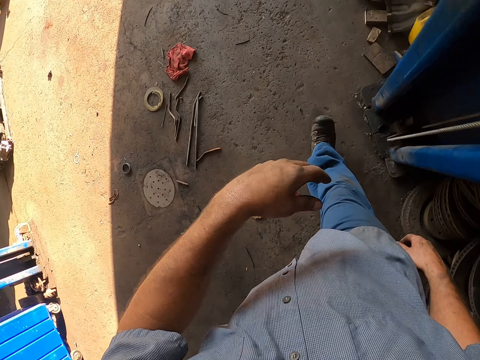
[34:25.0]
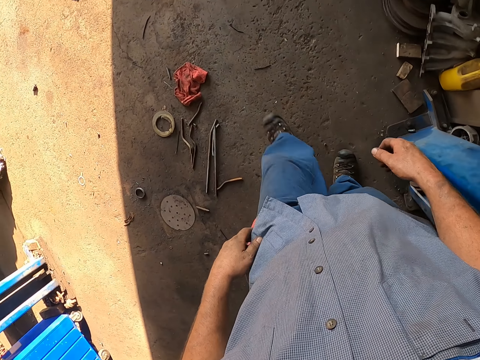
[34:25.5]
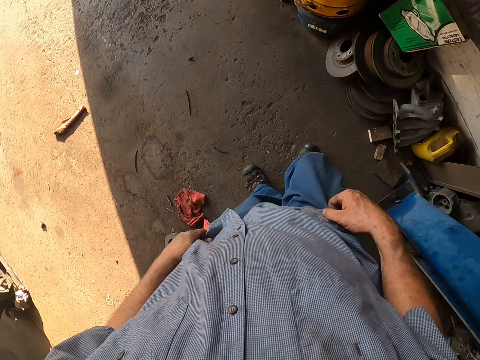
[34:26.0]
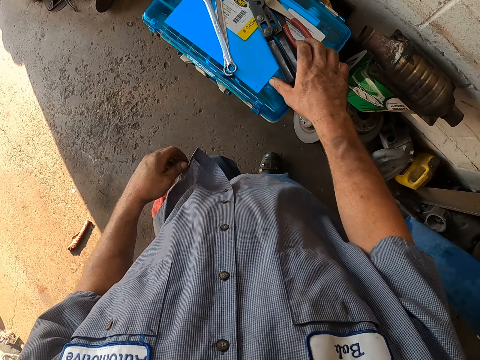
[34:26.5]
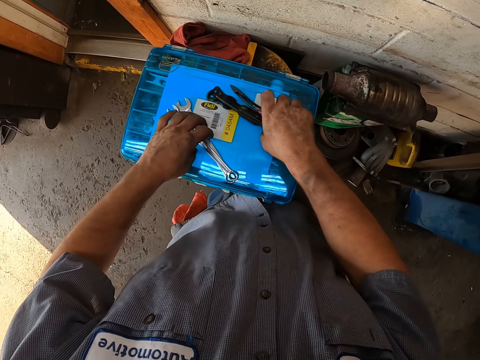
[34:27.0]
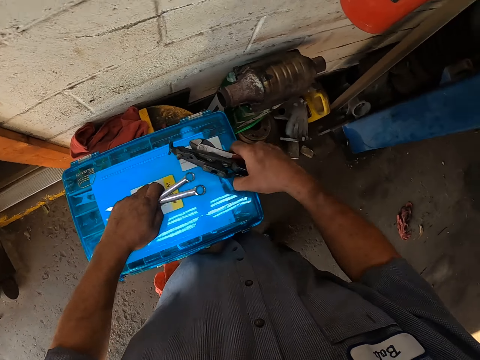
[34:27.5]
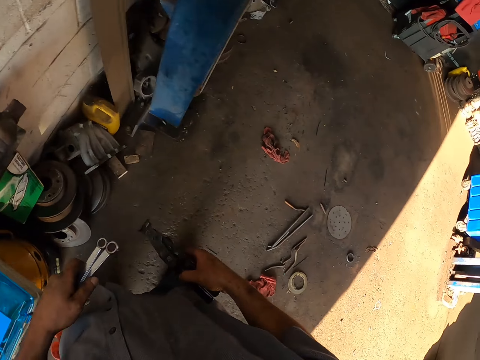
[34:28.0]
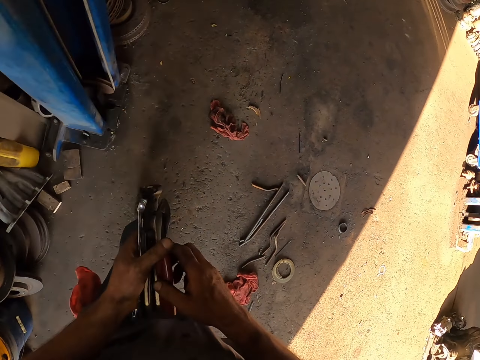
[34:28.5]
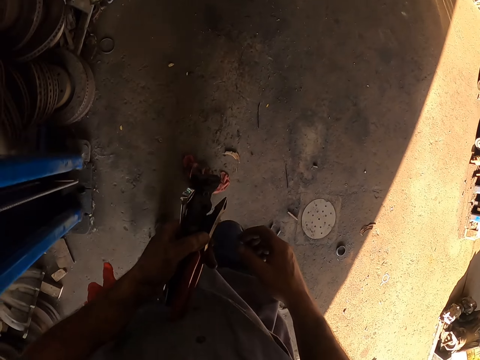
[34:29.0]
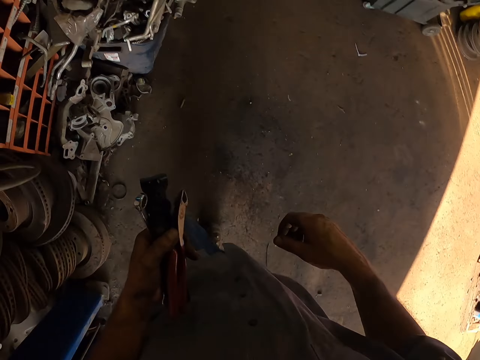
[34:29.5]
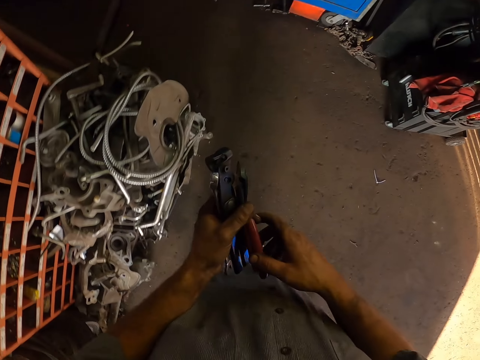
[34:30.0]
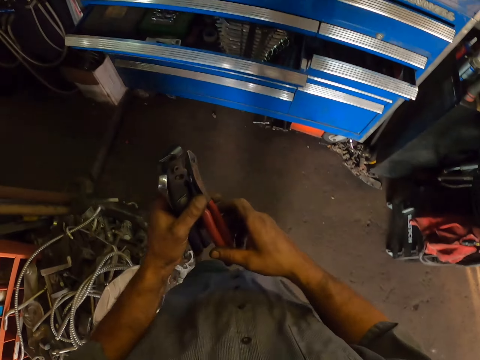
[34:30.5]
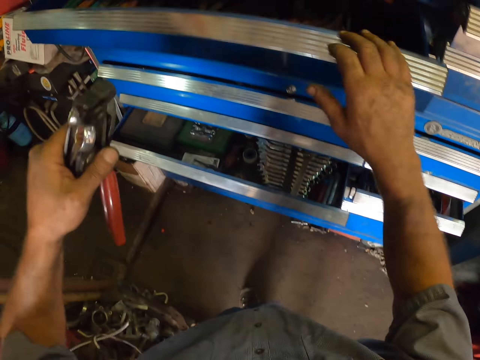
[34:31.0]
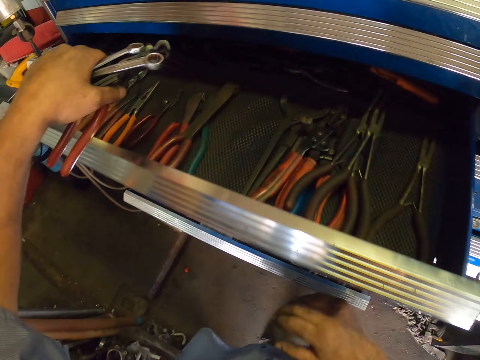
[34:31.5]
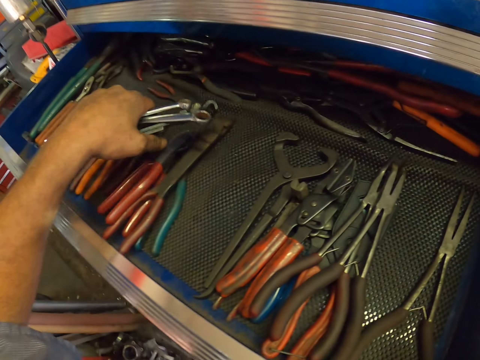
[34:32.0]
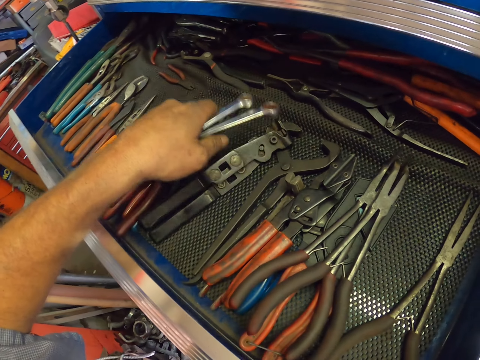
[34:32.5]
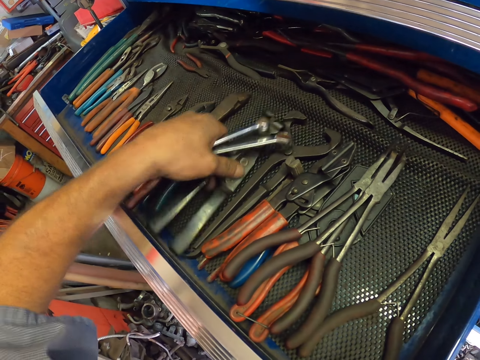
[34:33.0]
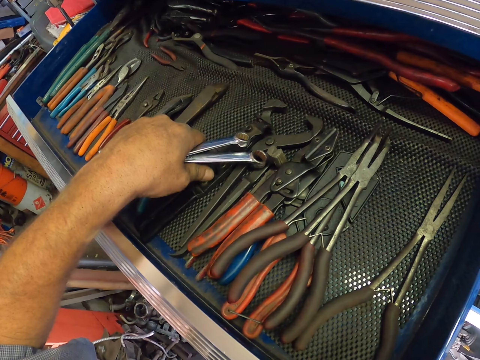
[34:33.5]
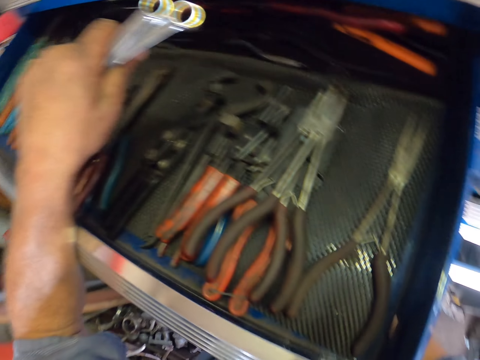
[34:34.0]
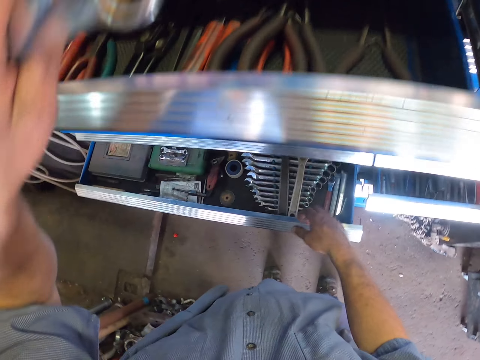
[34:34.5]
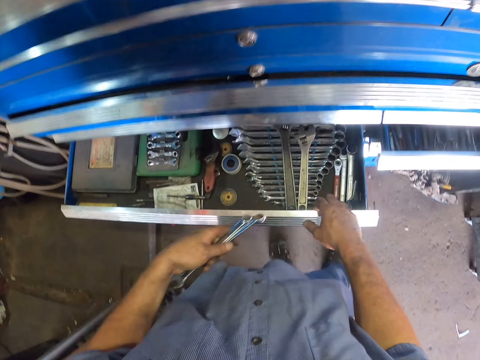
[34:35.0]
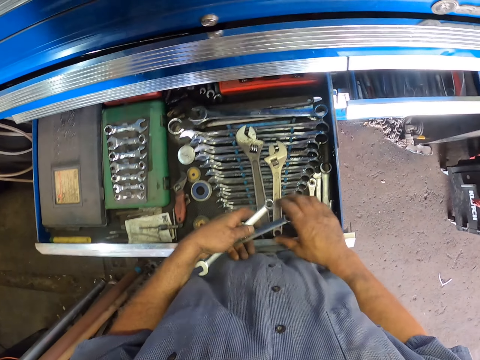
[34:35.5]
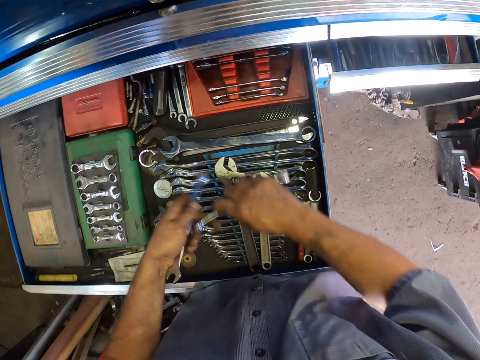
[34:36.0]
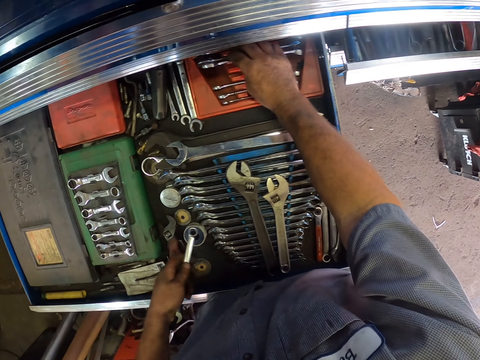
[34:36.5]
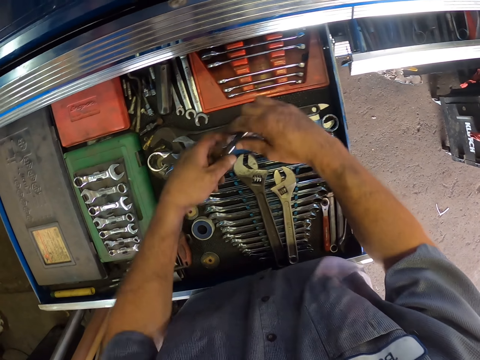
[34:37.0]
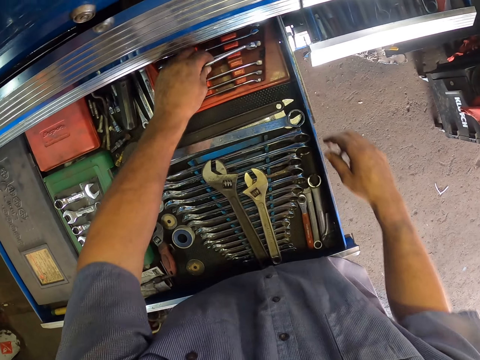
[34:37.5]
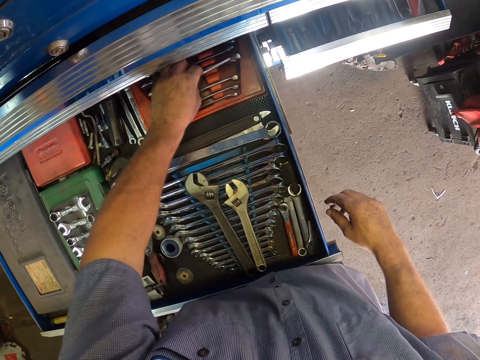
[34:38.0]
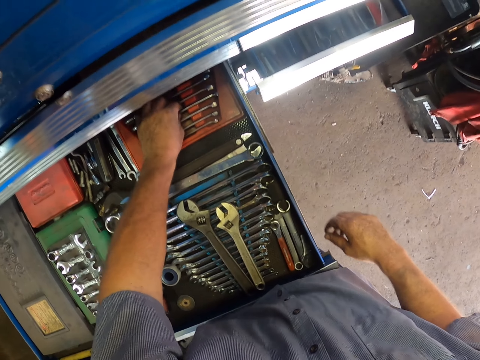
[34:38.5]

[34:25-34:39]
The camera wearer walks around. They pick up the tools on the tool box. They pick up spanners. They walk around. They exchange the tools to the other hand. They touch the tools. They pull the drawer of the toolbox. They put the tools in the drawer. They drop a tool. They adjust the tool. They push the drawer of the toolbox. They pull the drawer of the toolbox. They hold a spanner. They store the spanner. They touch the spanner. They store the spanner.

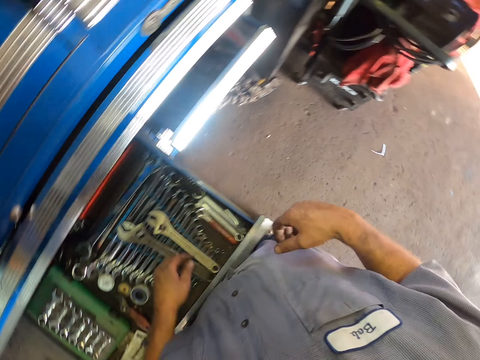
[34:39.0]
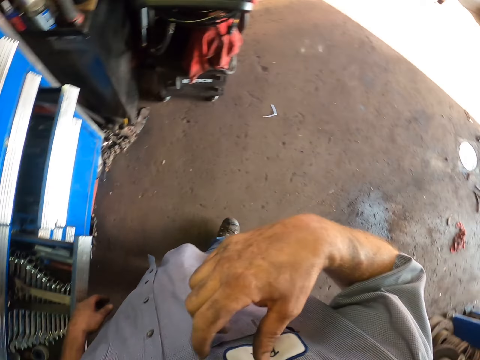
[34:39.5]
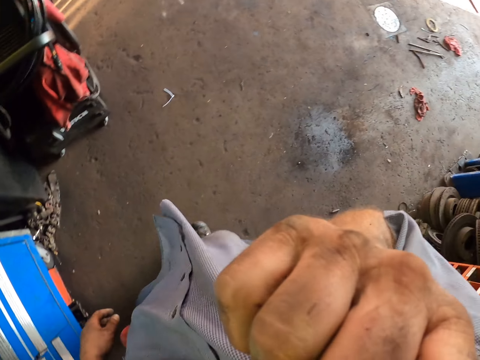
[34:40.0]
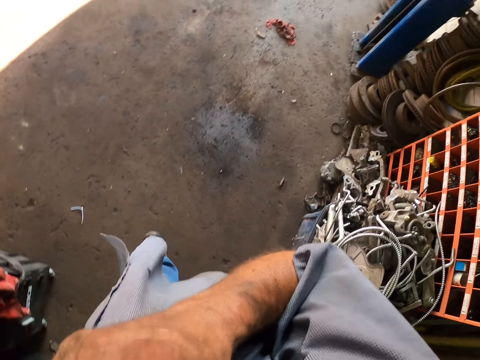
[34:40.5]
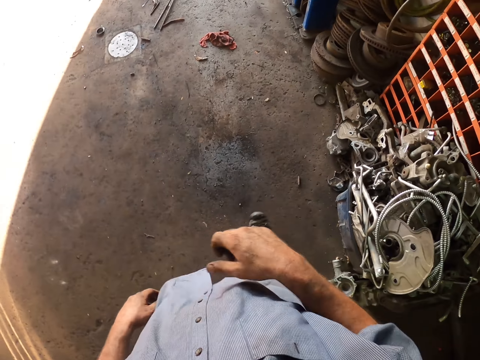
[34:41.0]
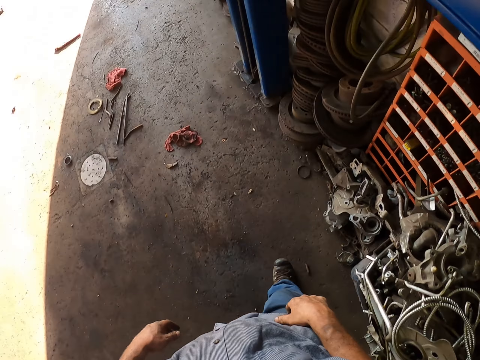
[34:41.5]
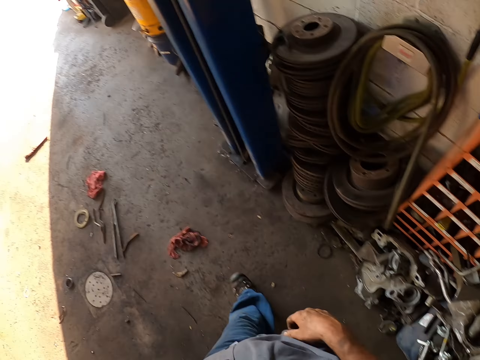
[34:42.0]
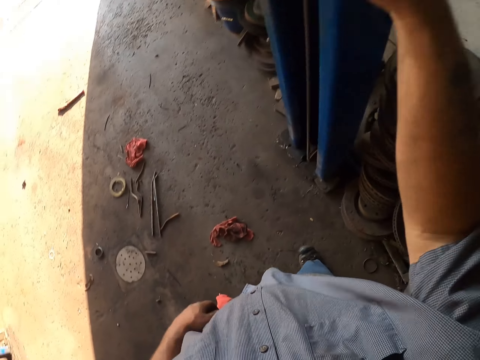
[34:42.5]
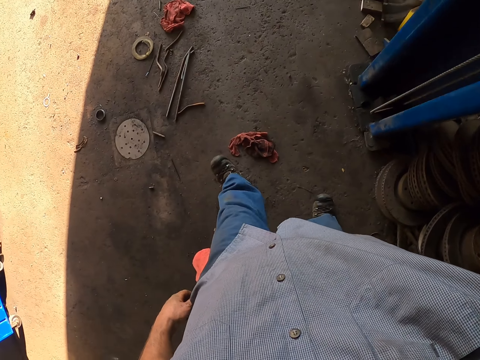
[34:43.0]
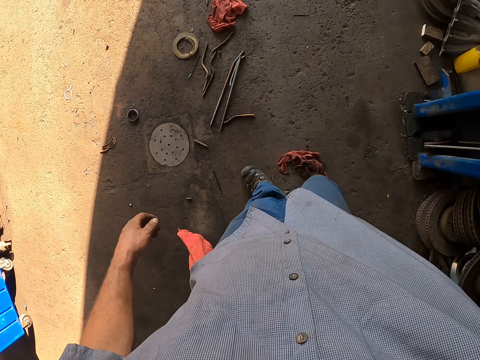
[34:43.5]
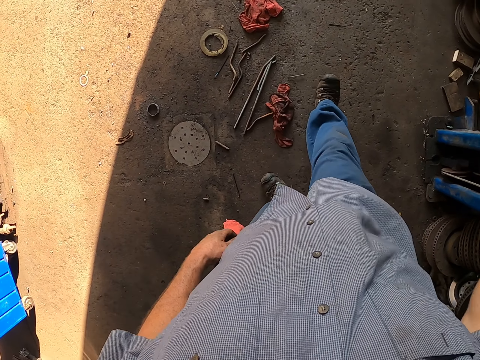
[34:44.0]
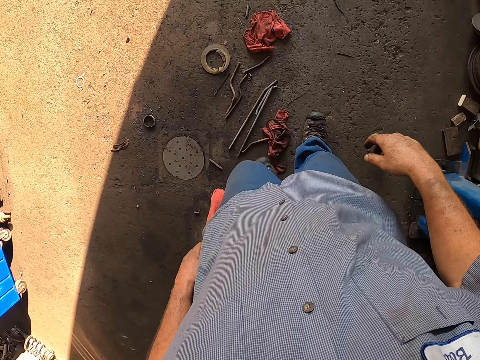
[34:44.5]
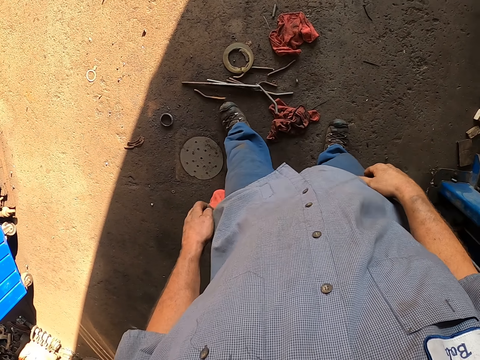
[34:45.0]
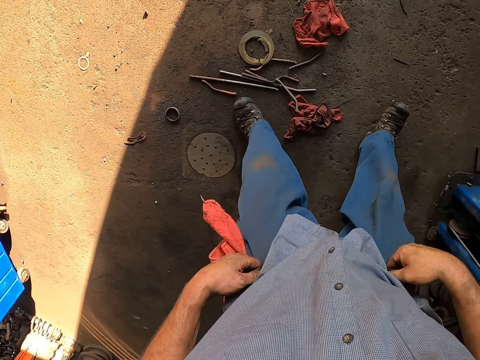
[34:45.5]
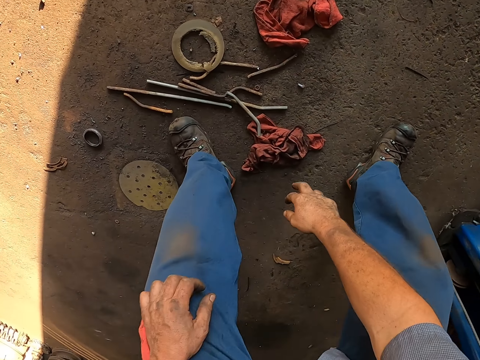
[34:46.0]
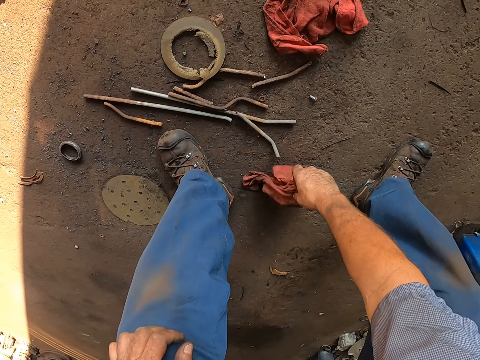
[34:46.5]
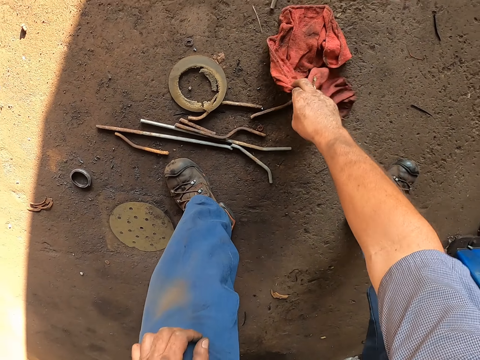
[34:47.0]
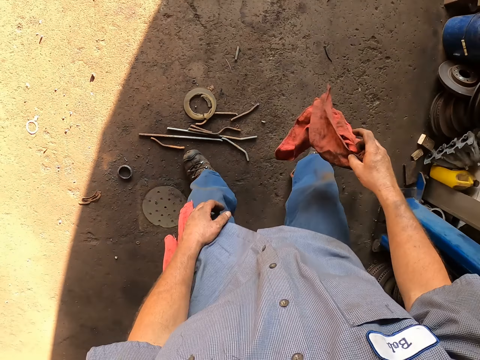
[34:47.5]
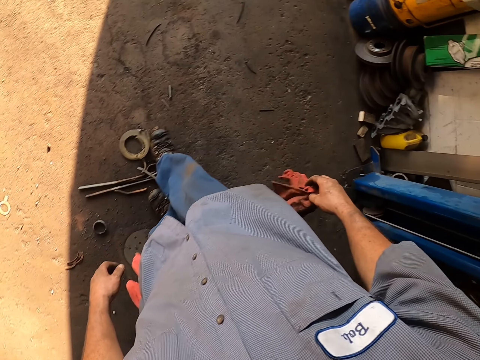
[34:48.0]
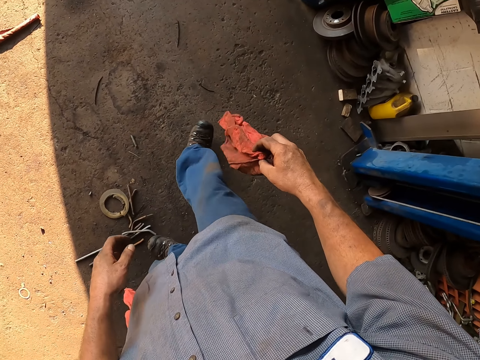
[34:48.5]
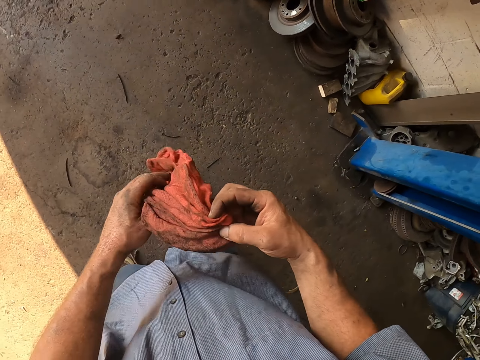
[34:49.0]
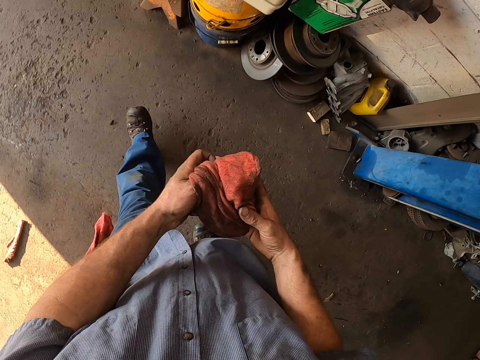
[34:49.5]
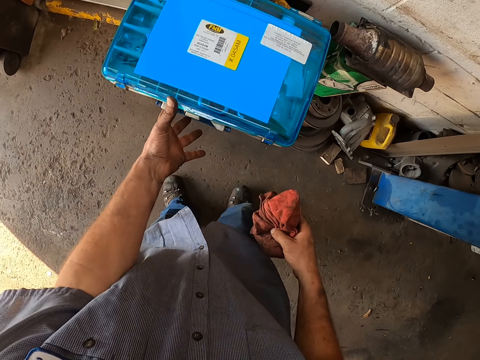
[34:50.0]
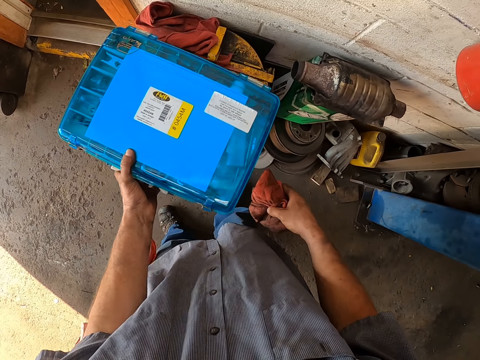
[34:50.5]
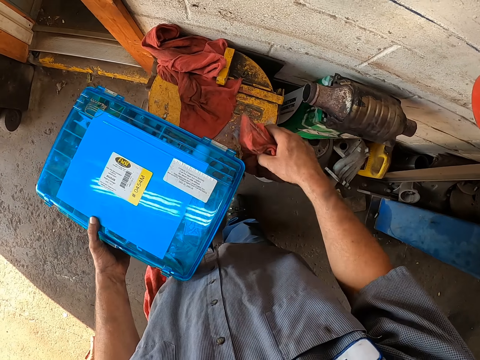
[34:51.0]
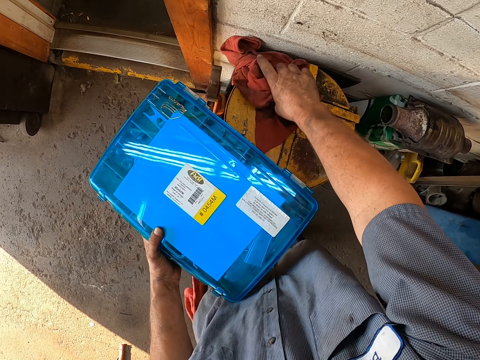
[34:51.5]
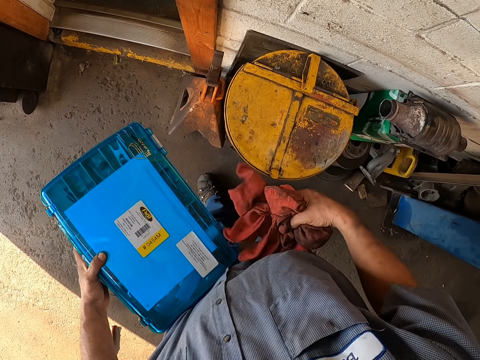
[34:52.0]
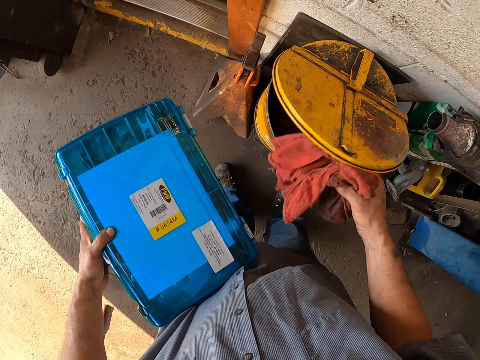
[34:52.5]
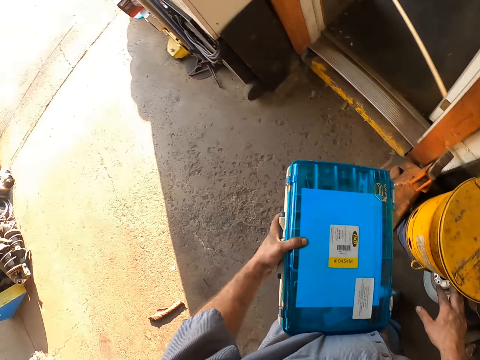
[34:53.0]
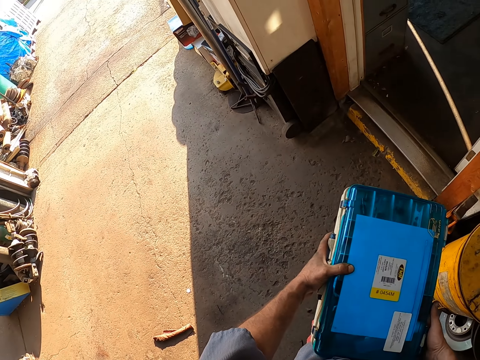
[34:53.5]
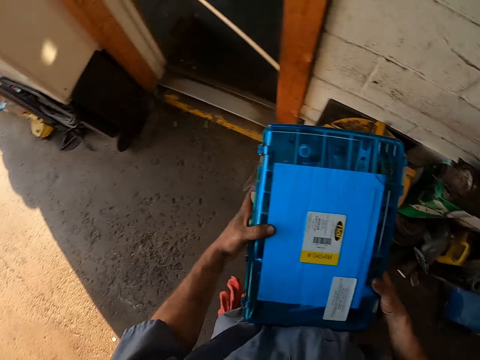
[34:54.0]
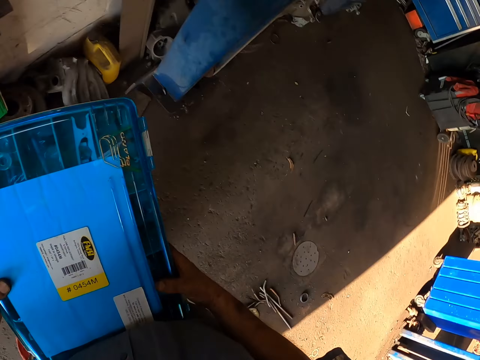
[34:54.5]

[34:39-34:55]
The camera wearer pushes the drawer of the toolbox. He holds the shirt pocket. He wipes the face. He scratches his face. He walks around. He removes the hand from the shirt. He lifts the right hand. He pushes a cloth. He pushes metals. He pulls the pants. He bends down. He picks up a cloth on the ground. He moves the metals. He holds the cloth with the other hand. He walks around. He holds a tool box. He lifts the tool box. He picks up the cloth. He opens a bin. He puts the cloths in the dustbin. He holds the tool box with the other hand.
